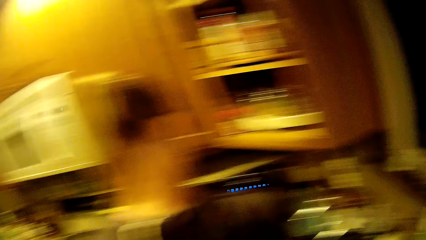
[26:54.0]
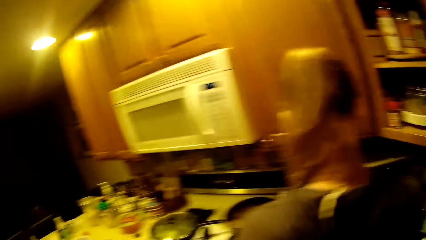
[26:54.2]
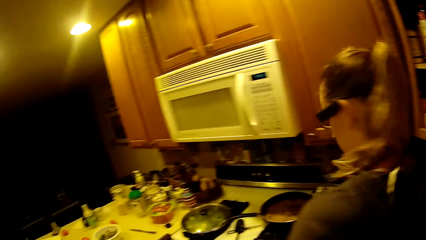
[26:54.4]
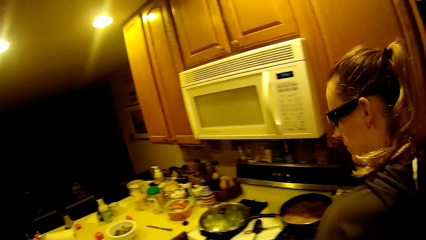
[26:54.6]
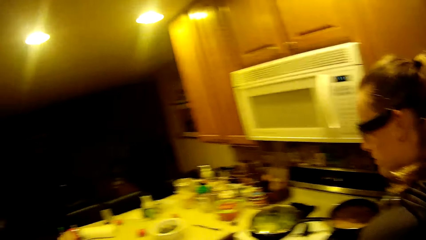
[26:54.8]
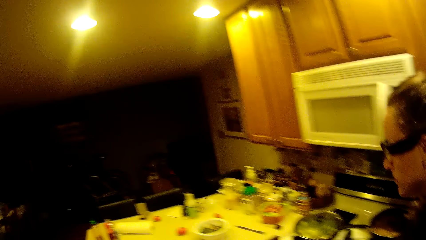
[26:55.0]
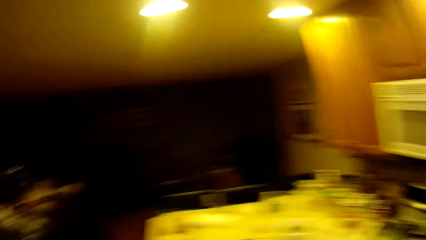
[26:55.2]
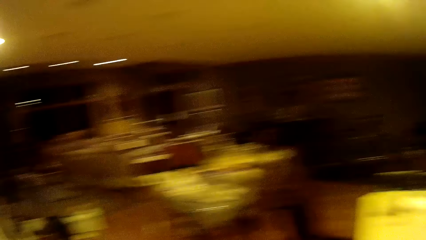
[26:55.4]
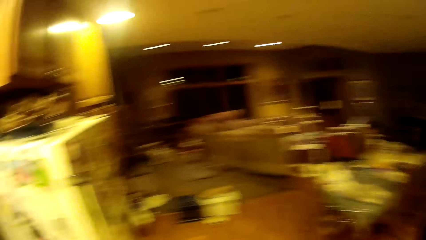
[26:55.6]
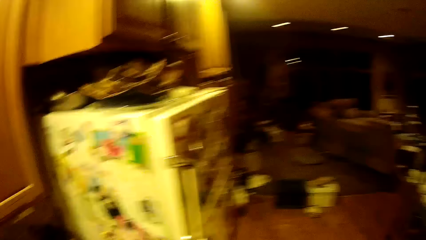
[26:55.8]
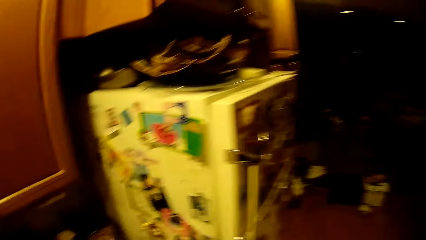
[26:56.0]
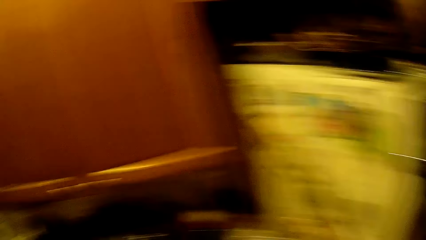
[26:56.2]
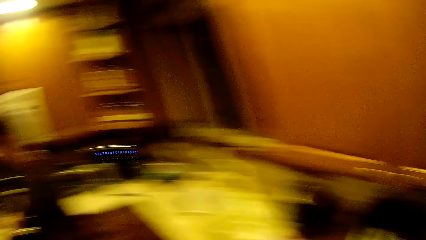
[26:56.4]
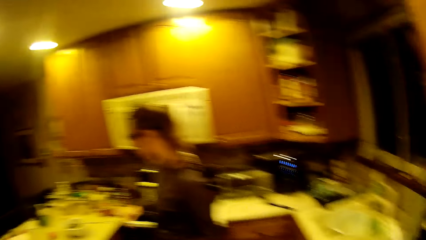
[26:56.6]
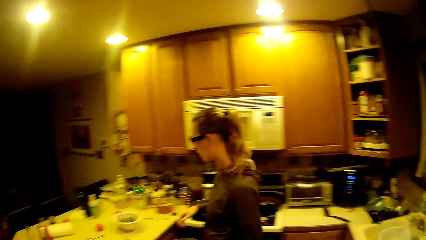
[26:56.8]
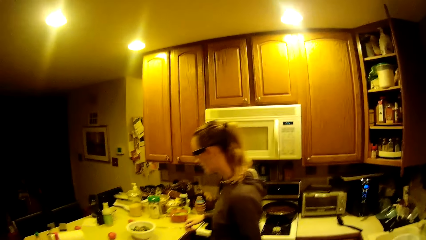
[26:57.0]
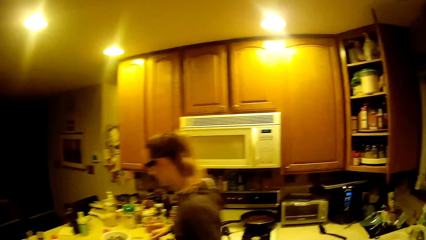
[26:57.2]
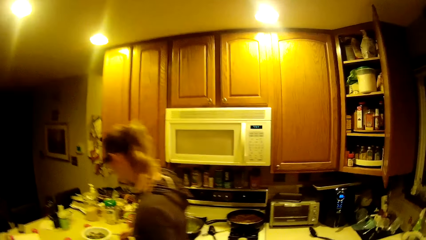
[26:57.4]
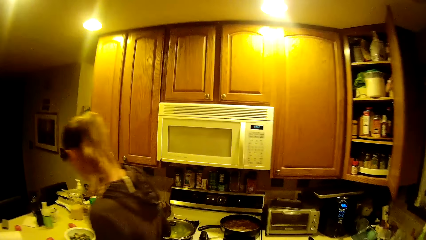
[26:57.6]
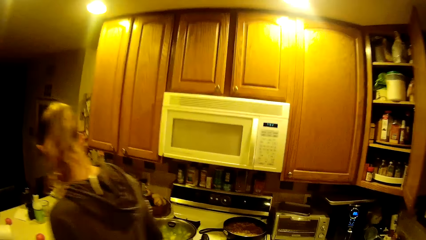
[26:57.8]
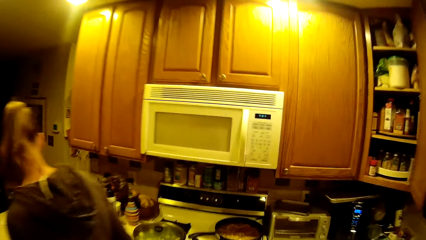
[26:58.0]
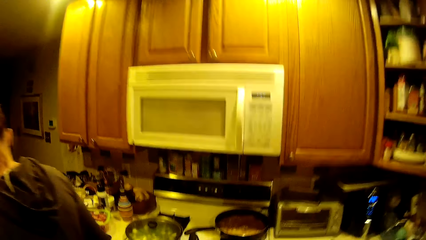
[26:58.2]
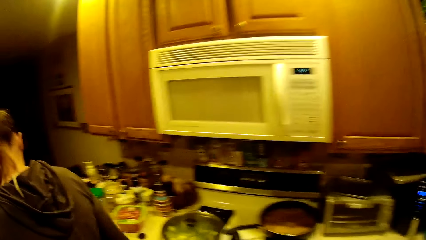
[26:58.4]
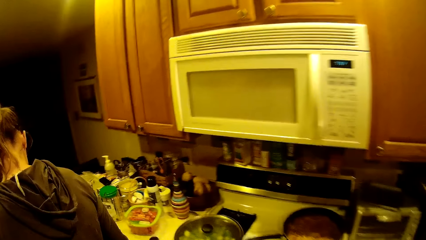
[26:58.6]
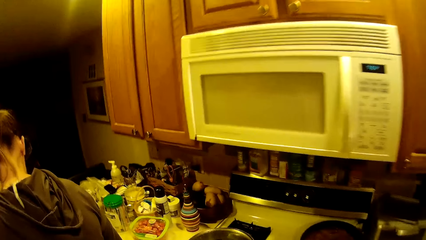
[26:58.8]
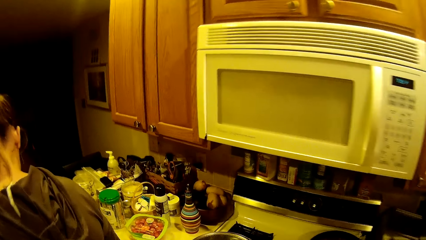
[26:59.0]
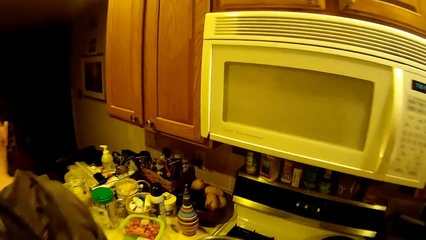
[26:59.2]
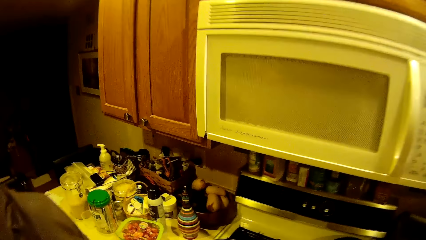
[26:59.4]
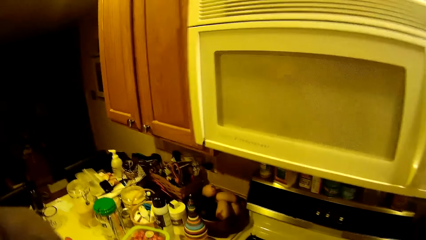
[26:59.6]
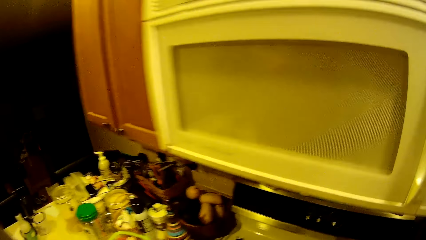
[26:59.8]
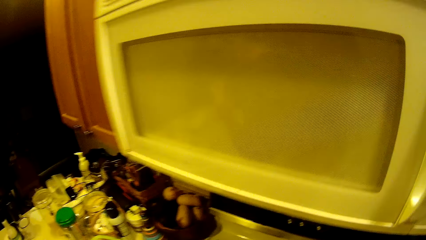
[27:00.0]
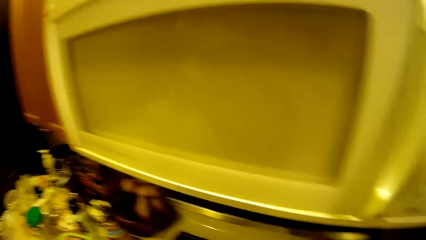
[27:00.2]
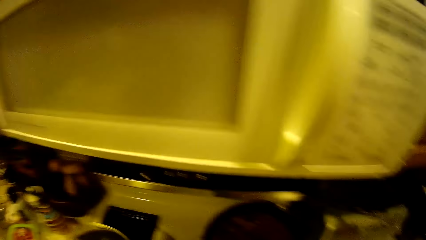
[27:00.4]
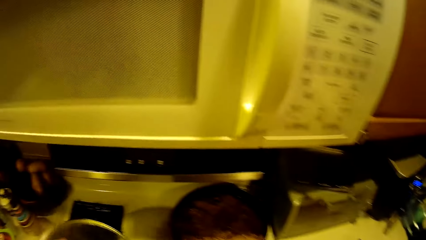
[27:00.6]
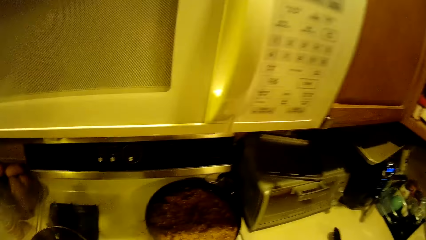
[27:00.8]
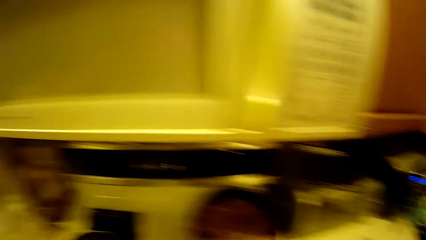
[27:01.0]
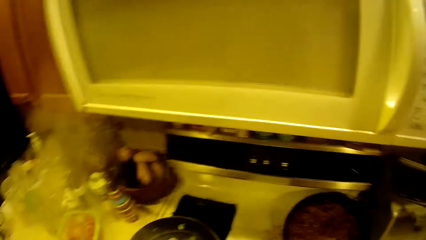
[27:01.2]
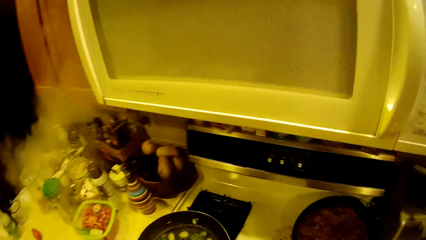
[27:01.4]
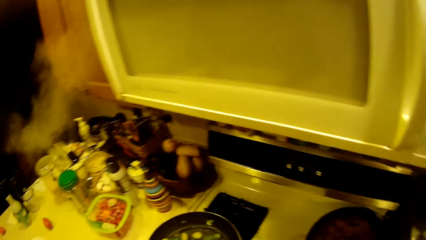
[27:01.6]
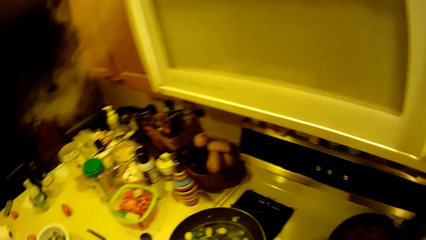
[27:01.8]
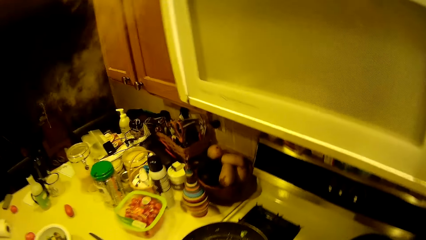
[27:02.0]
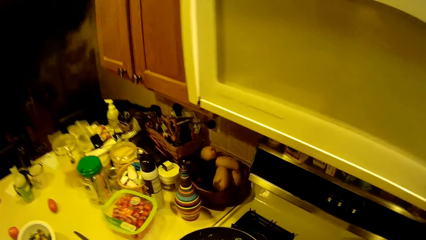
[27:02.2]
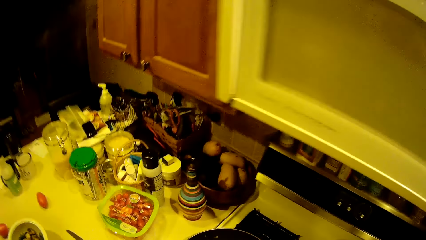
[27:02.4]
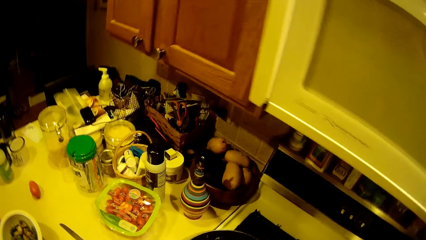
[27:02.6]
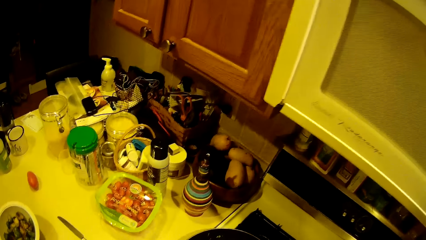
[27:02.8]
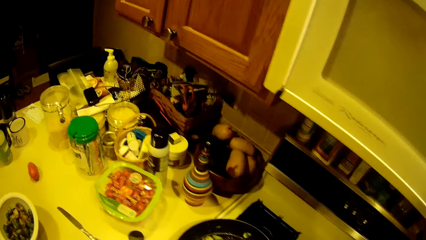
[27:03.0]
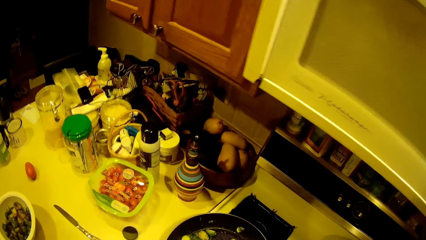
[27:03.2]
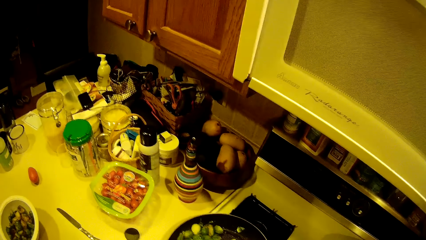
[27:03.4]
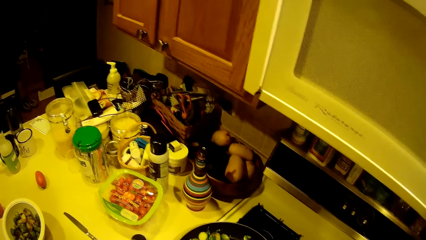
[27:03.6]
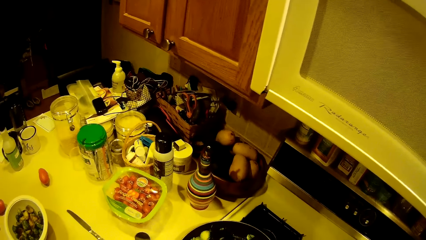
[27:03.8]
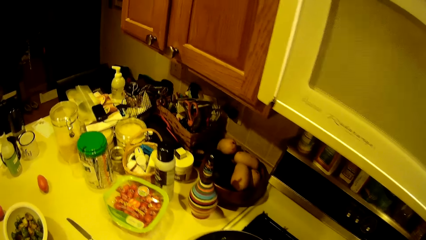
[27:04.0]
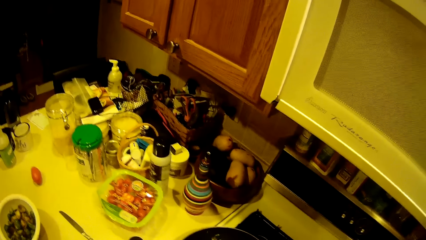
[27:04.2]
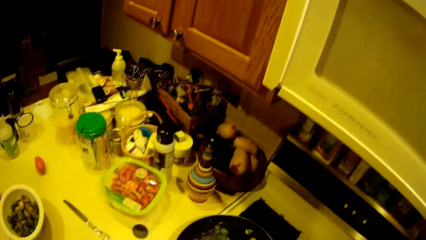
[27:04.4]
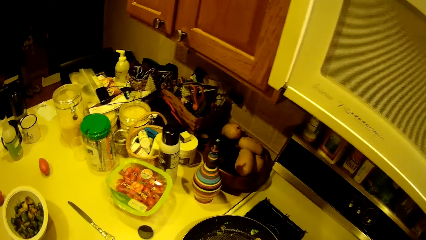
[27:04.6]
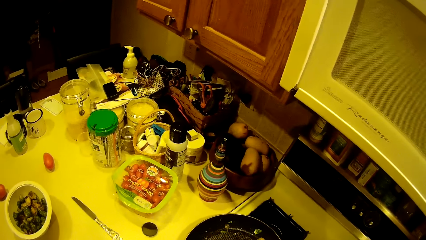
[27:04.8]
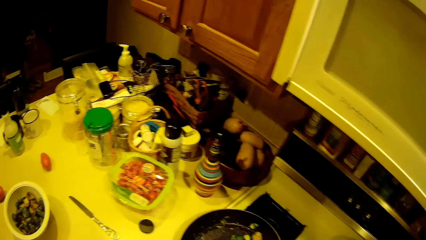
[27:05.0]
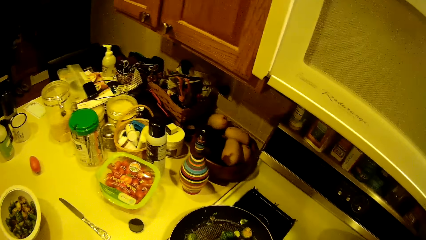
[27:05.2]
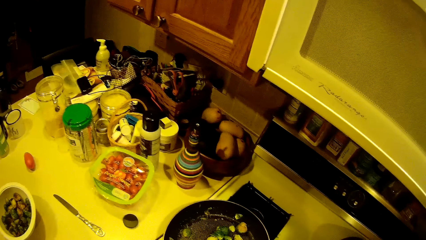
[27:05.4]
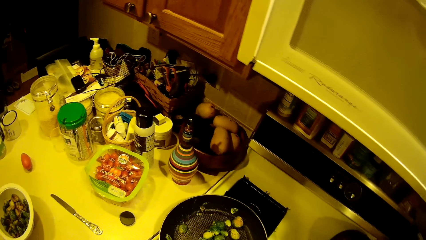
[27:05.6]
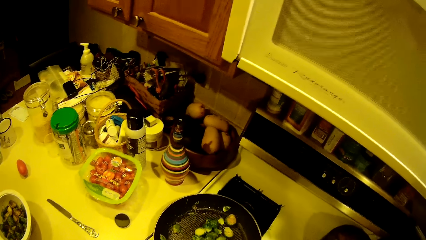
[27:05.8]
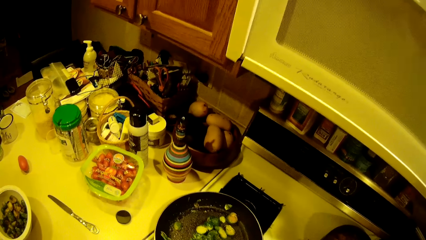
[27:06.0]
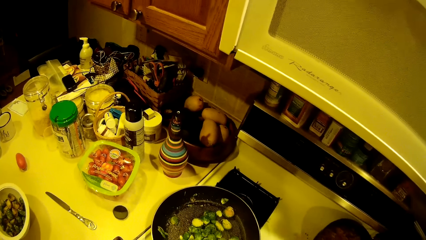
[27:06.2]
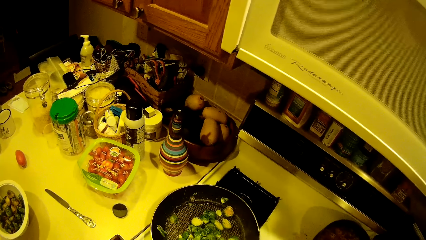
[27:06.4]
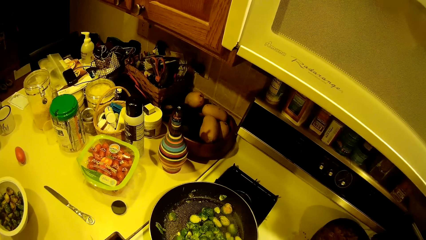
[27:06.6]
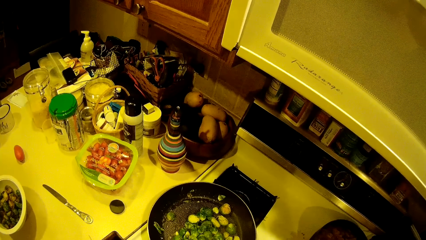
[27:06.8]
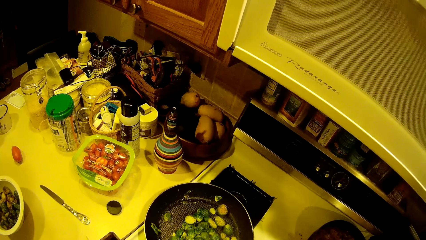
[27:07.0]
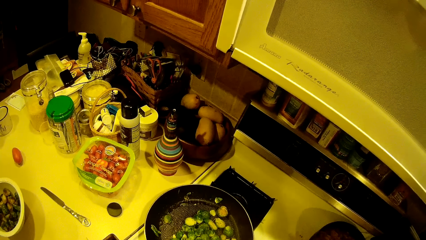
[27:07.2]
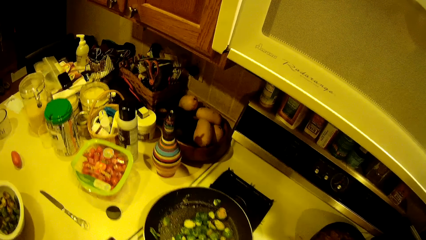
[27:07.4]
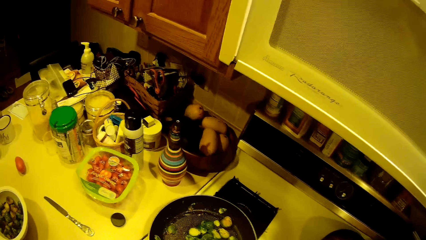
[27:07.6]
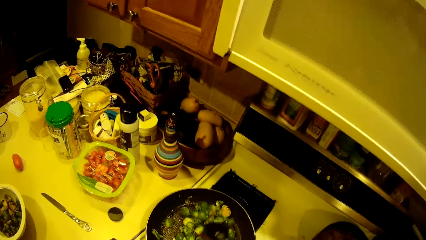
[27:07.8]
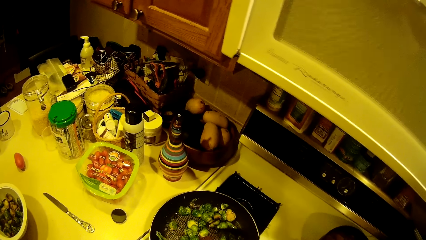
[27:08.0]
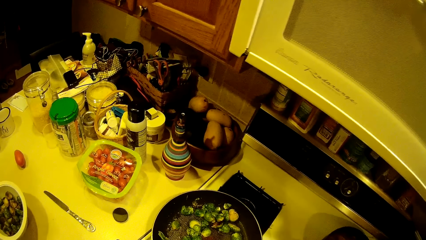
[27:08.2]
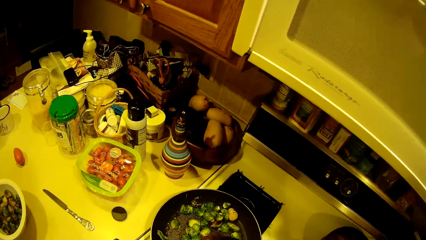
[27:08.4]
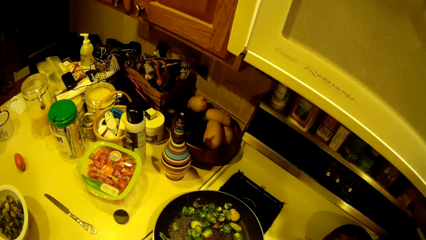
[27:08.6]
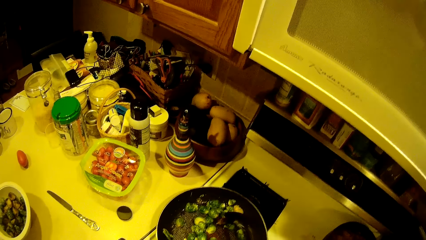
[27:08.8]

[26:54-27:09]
A man adjusts the microwave. The camera wearer walks around the kitchen. The man walks around the kitchen. The camera wearer walks around the kitchen. They stir green beans in the fry pan with a spoon.
